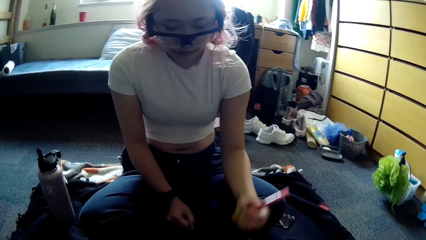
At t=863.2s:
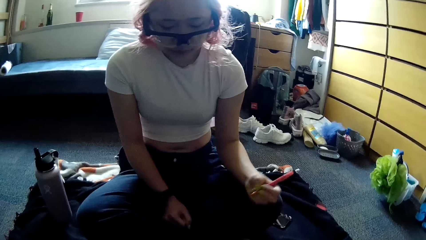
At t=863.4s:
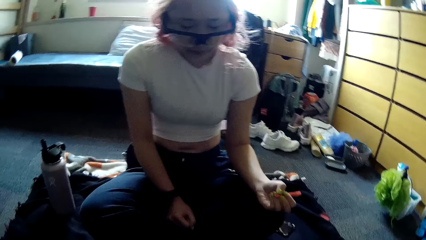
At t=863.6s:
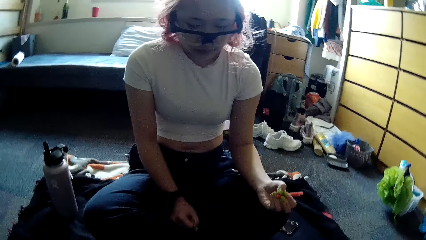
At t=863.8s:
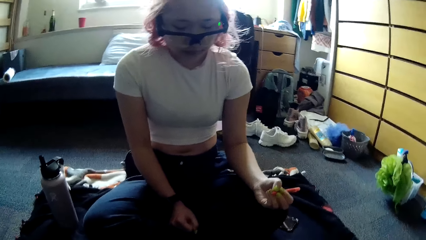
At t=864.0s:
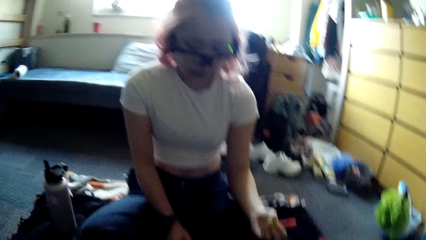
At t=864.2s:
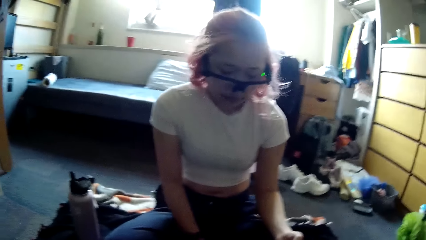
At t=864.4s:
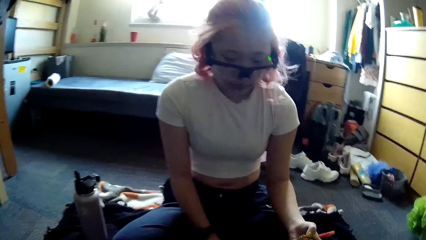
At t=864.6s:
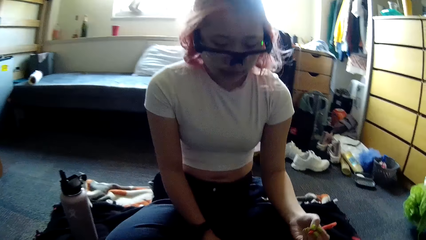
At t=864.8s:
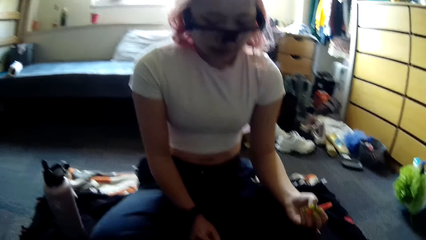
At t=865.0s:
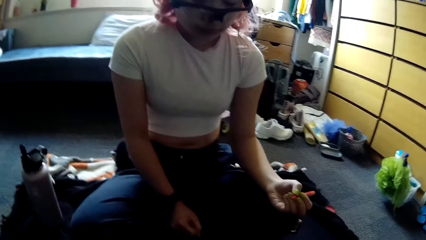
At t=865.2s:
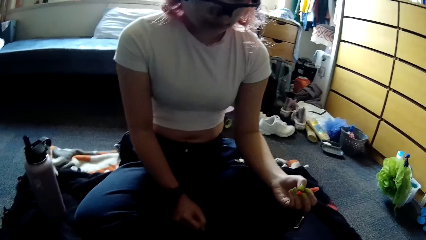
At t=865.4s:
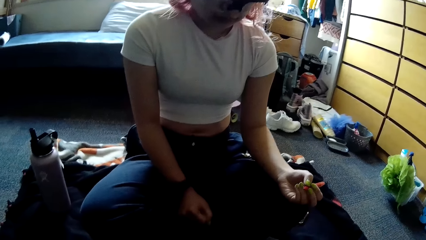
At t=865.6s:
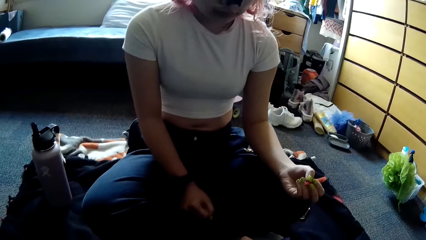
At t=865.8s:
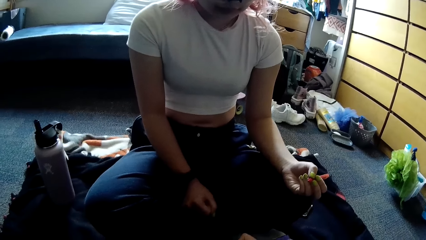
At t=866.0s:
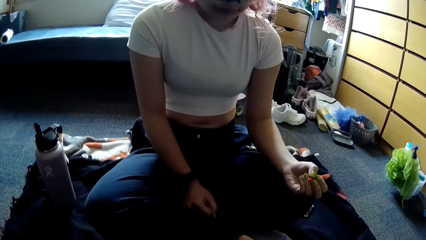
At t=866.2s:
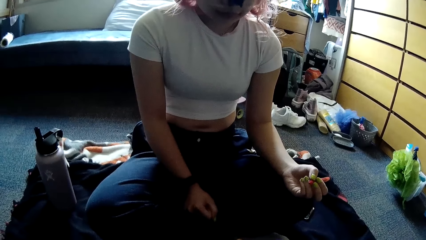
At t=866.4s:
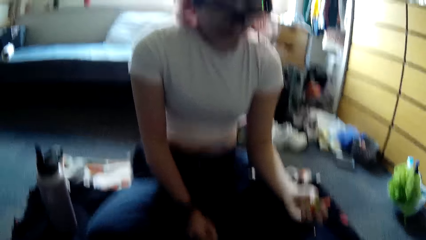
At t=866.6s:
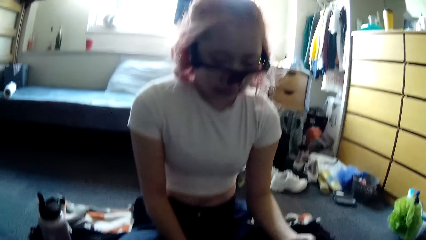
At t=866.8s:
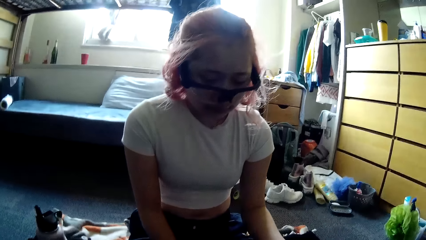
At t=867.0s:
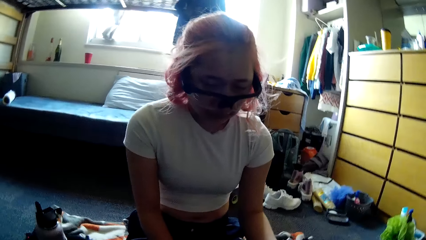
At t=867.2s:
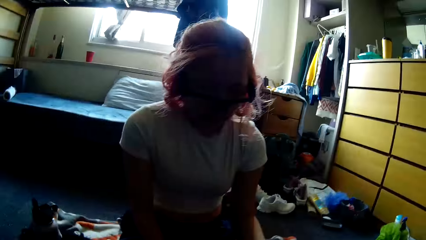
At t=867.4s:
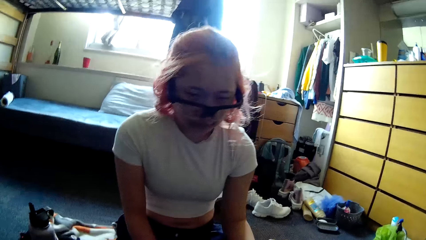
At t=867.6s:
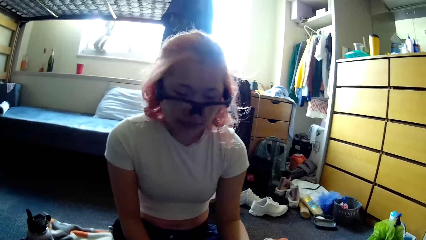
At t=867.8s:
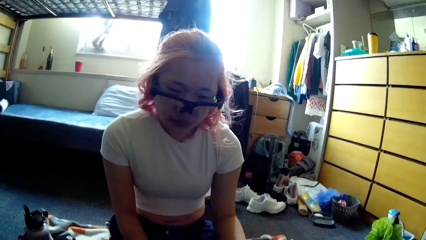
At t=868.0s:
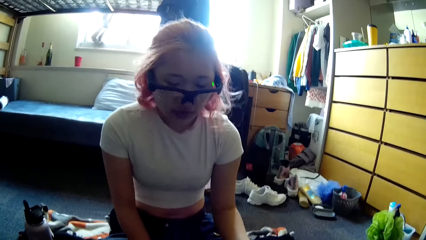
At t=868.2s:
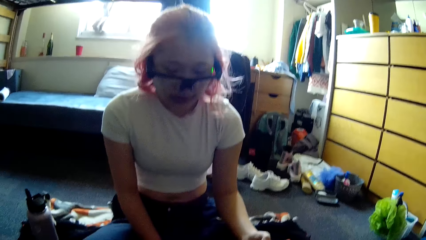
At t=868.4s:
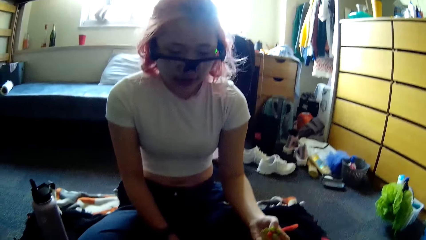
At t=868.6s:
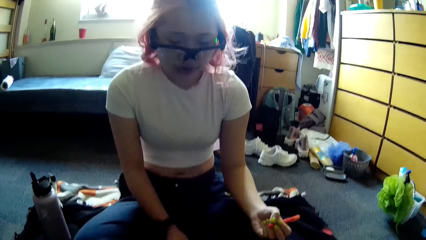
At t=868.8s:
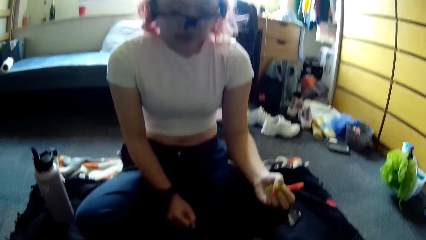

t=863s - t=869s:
A person stares at the paper. The camera wearer converses with the person. She writes in the book with the pen in her right hand. She stares at the person.

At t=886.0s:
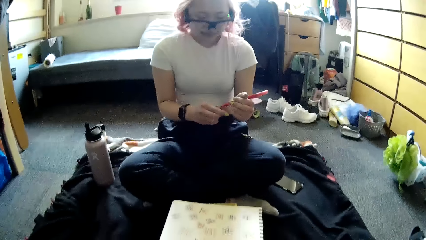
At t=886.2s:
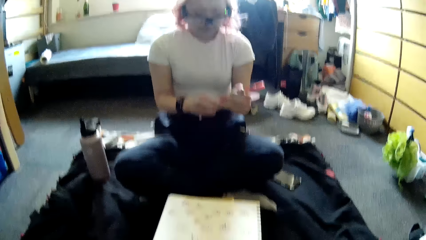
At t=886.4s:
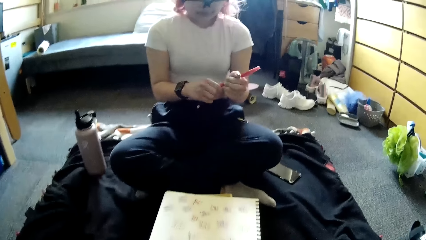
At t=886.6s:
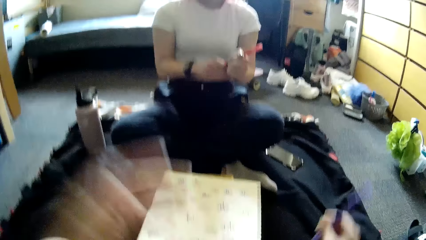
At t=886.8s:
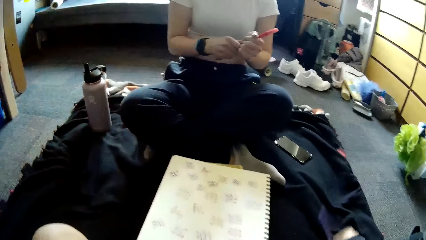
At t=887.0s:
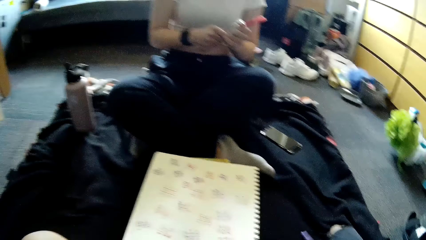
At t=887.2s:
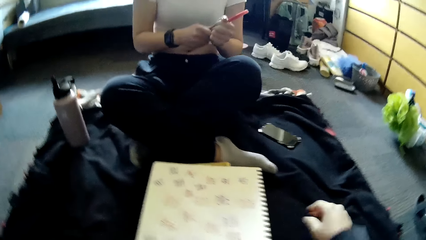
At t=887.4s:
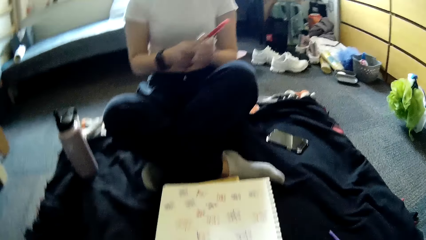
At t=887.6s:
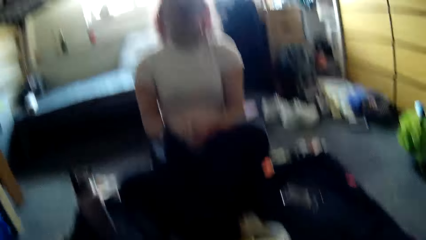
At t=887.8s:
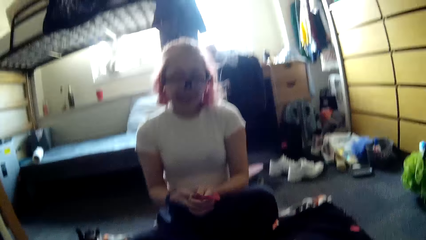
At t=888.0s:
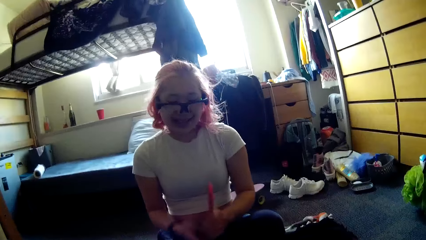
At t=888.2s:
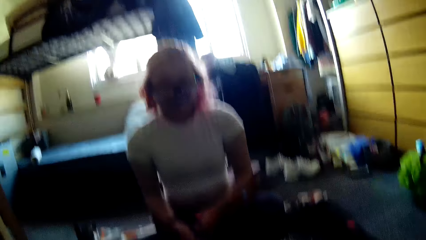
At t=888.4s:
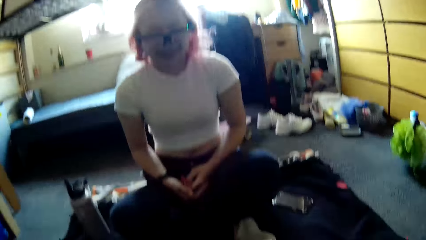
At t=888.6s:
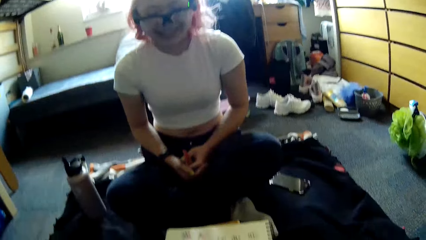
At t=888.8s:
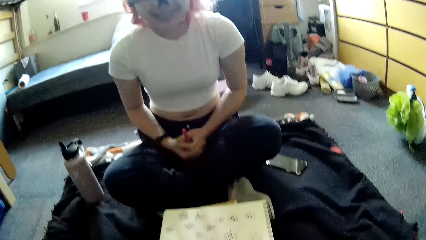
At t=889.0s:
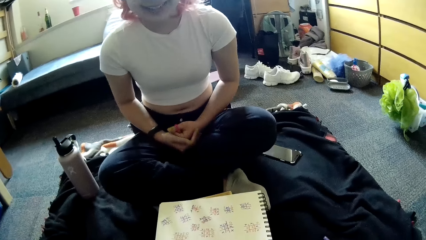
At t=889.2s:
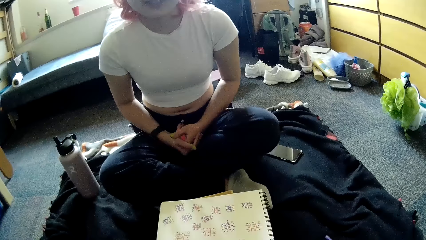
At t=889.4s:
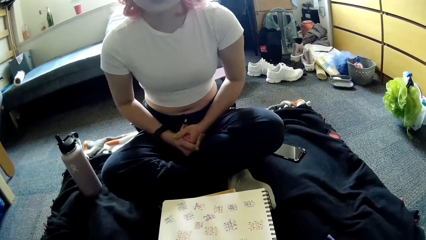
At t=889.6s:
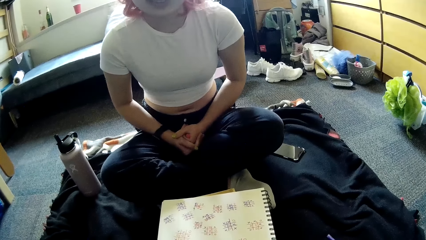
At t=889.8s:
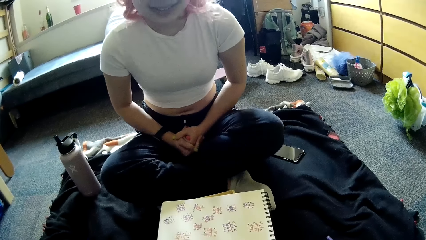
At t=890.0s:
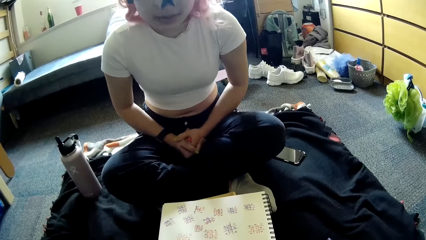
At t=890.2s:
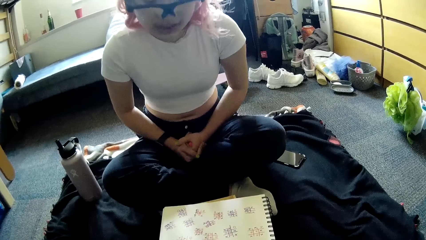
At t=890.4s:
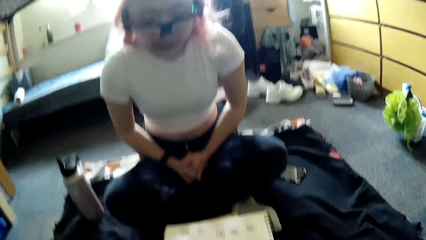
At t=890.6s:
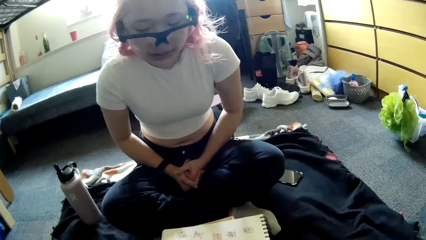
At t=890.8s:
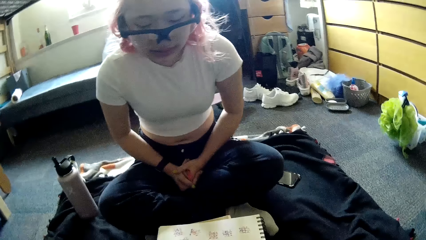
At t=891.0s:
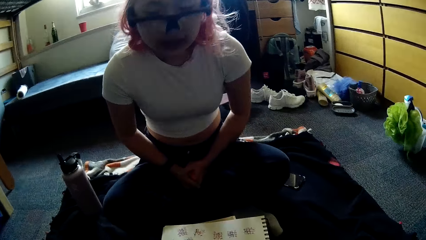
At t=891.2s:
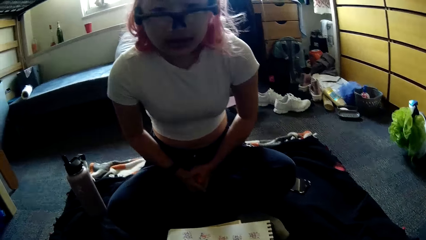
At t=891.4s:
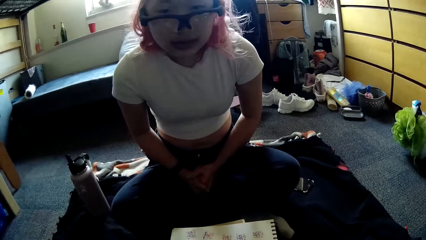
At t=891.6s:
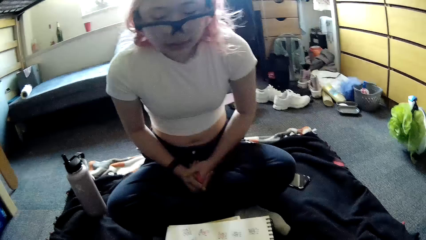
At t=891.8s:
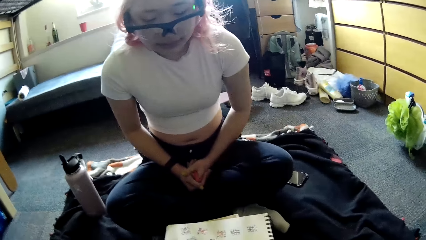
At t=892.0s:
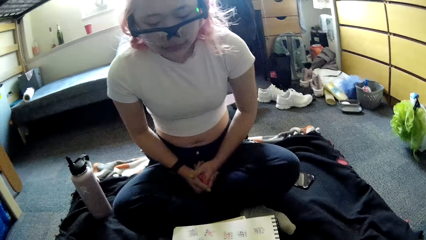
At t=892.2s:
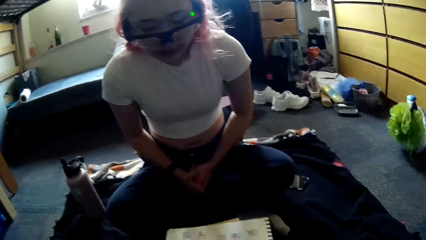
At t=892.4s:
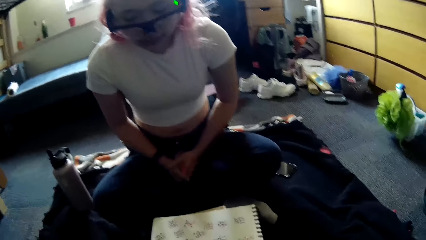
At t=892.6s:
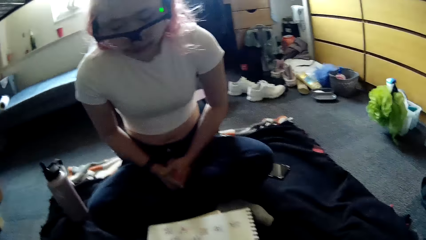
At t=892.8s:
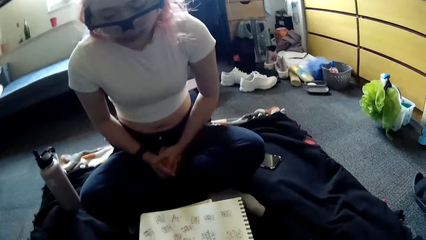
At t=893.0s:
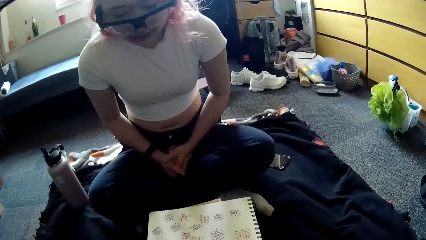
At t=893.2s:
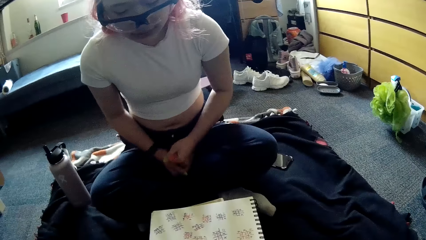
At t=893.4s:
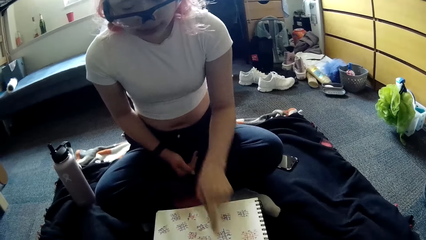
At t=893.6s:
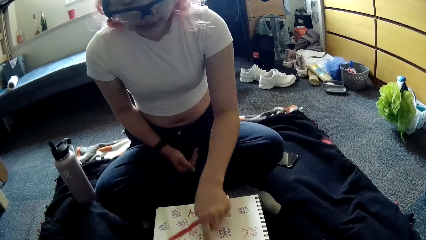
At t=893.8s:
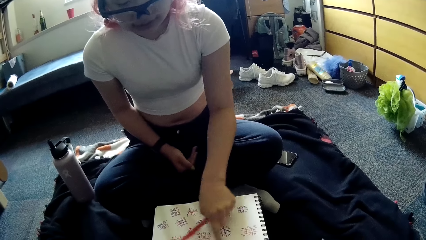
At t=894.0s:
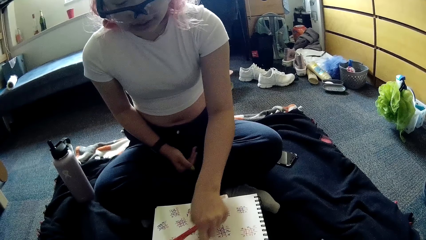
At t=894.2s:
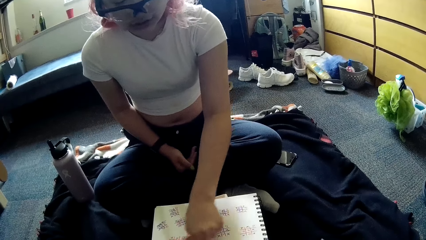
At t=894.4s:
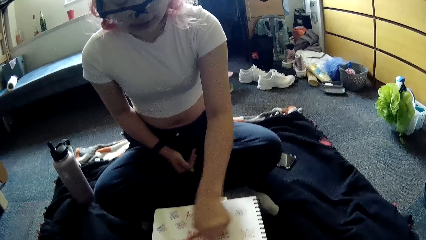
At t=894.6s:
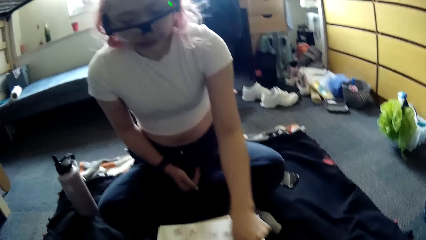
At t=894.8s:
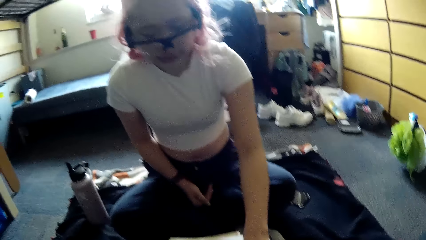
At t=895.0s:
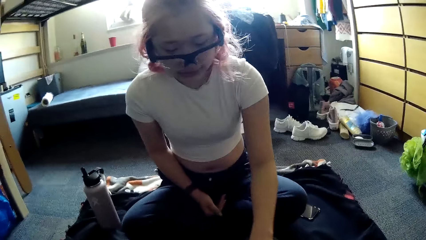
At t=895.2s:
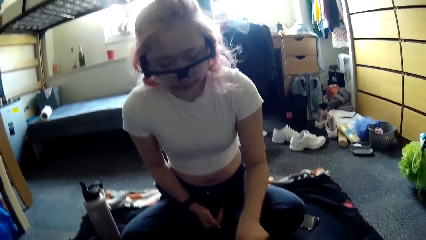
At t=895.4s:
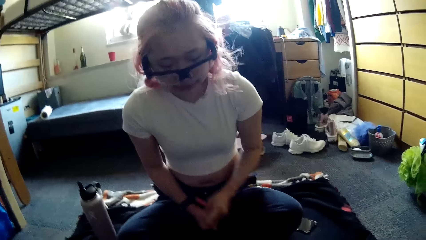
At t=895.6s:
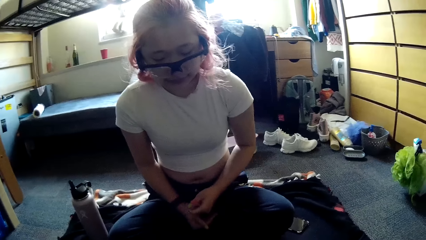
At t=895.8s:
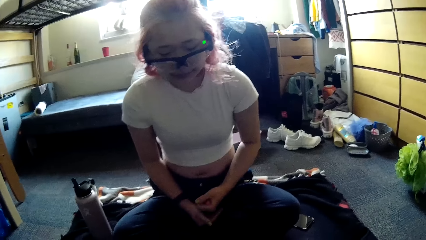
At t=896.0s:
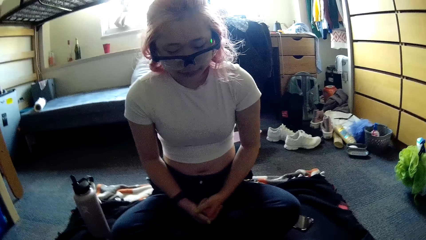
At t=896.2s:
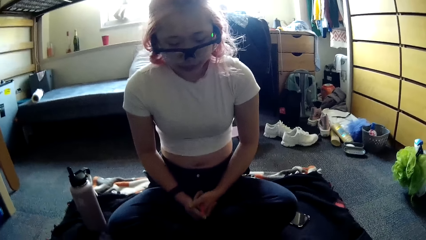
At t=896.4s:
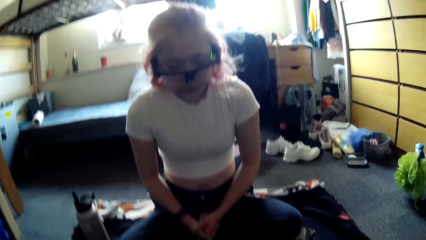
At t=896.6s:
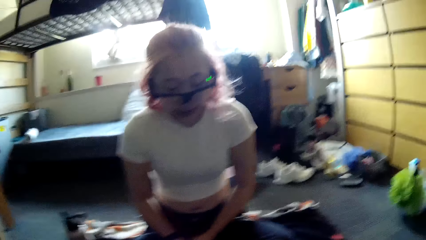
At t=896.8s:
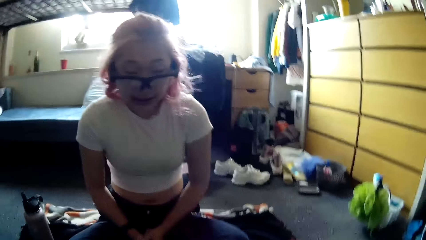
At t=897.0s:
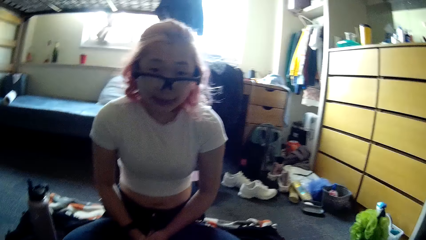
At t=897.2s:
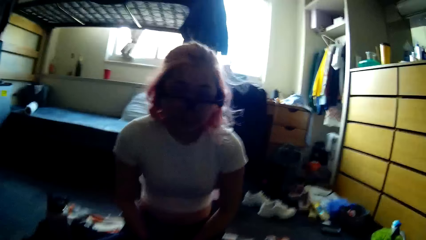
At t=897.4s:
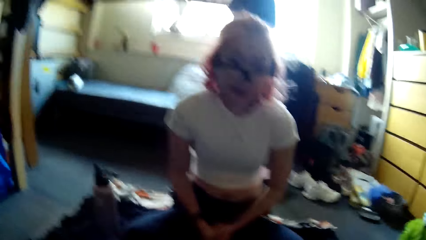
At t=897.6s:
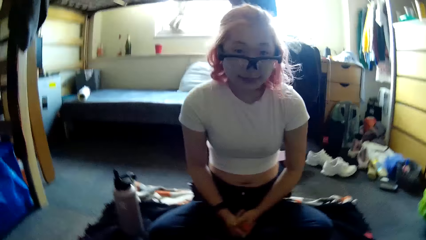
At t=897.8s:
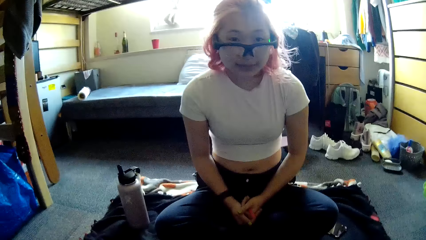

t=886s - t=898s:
A woman puts the lid of a pen to the pen. The camera wearer drops the pen in her right hand on a mat on the floor. She adjusts the camera. The woman converses with the camera wearer. The camera wearer stares at the woman. The woman holds the pen with both hands. The camera wearer converses with the woman. The woman touches the book with her left hand. The woman circles on the paper with her finger and stares at the paper.
